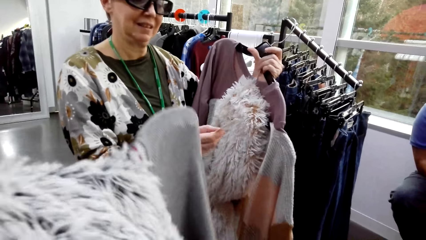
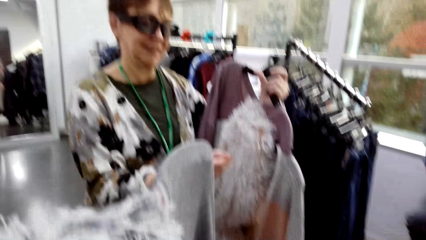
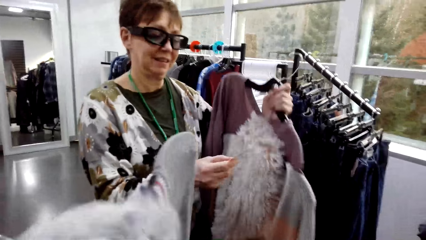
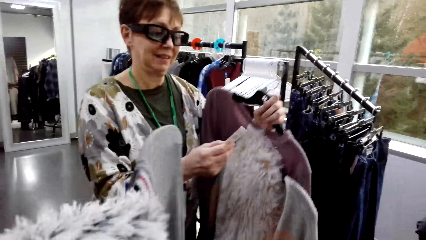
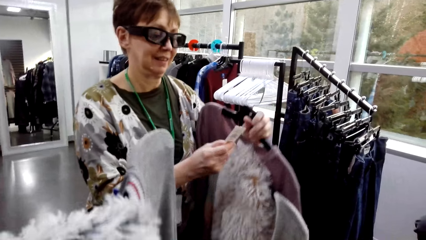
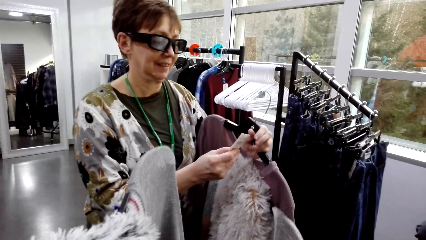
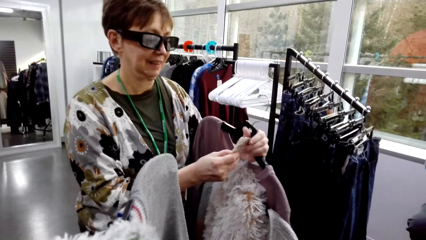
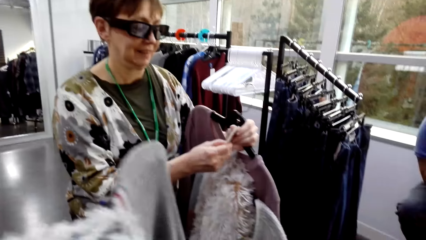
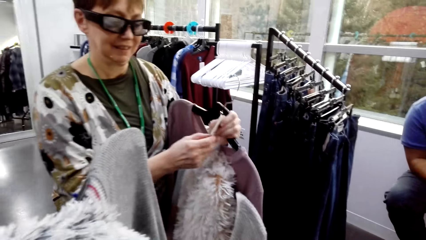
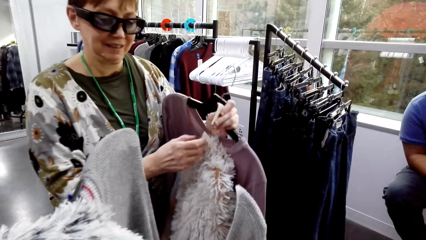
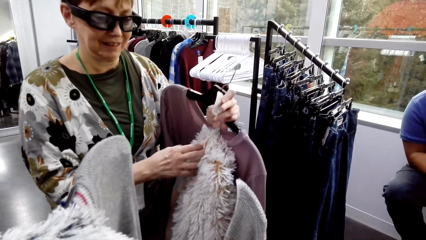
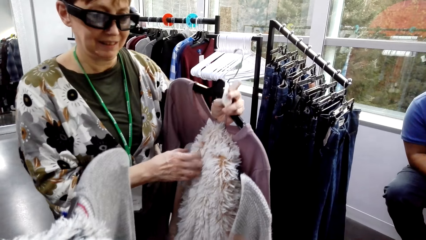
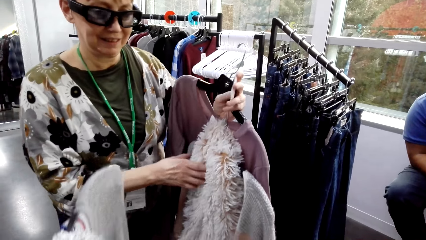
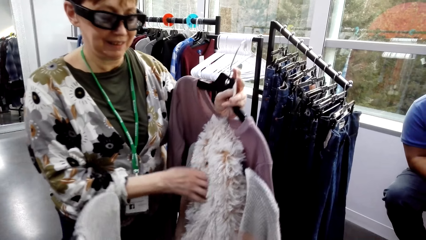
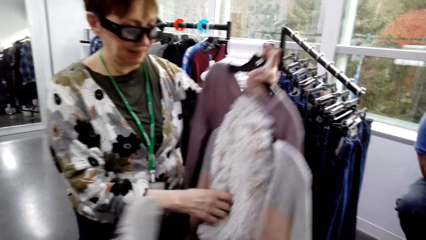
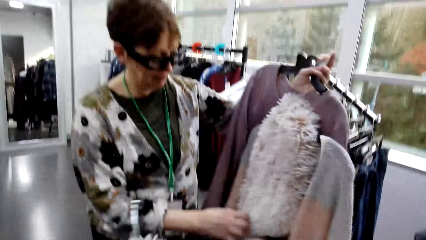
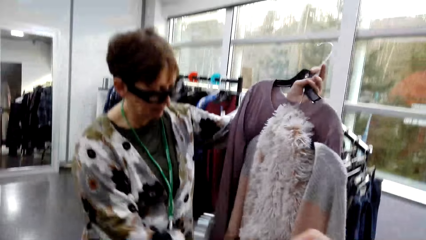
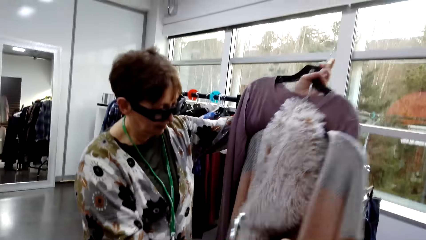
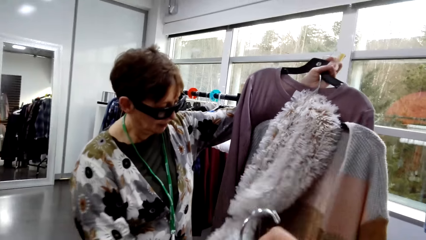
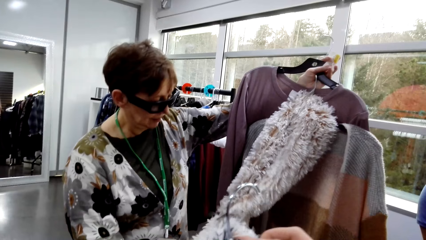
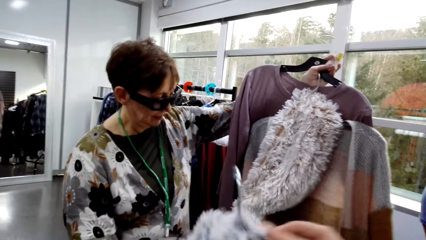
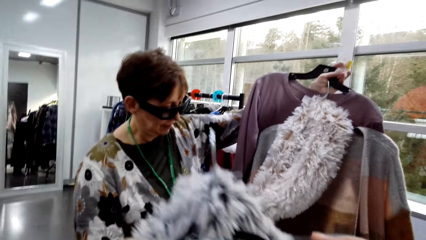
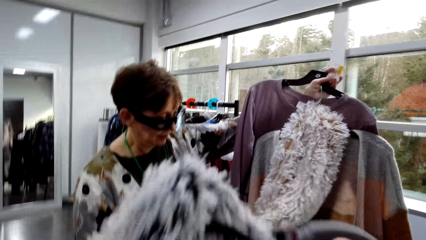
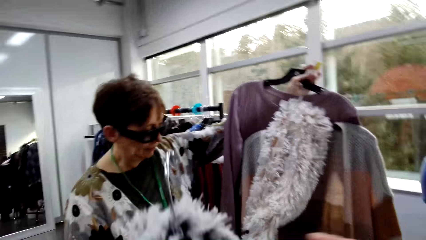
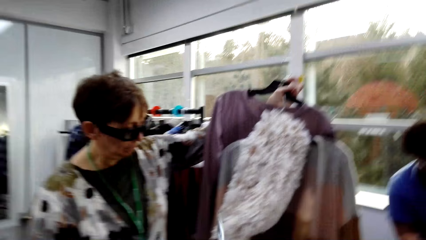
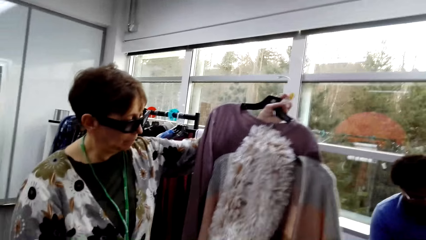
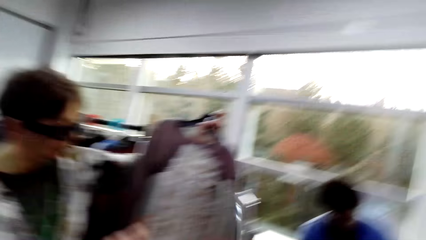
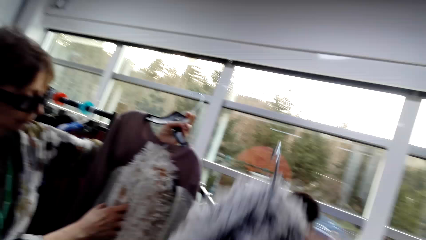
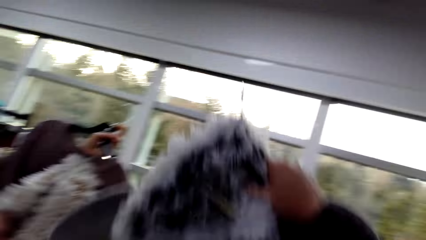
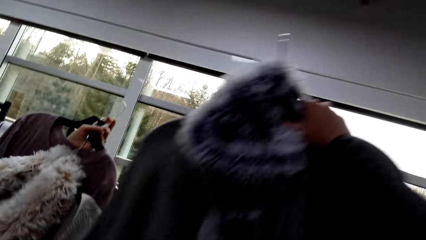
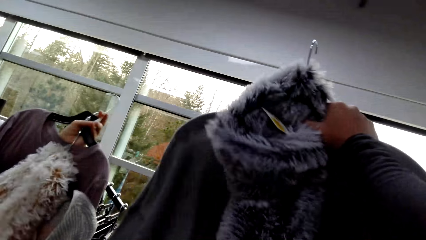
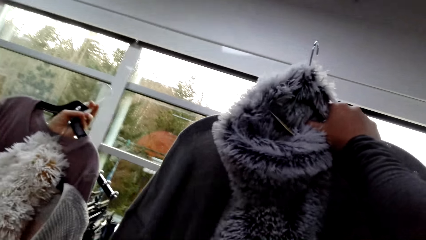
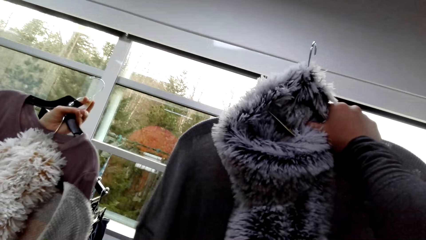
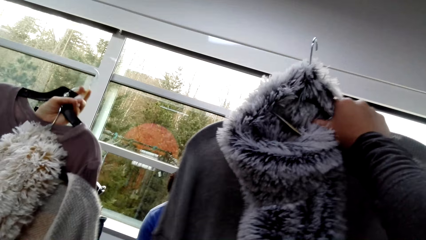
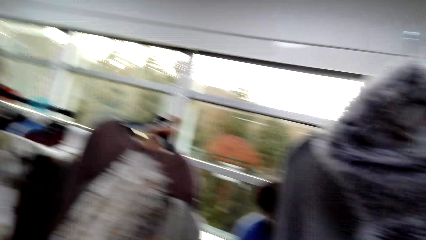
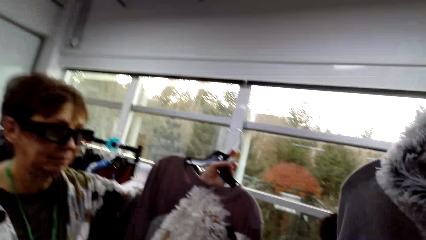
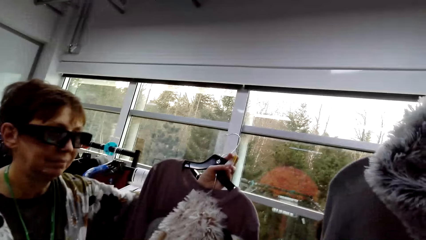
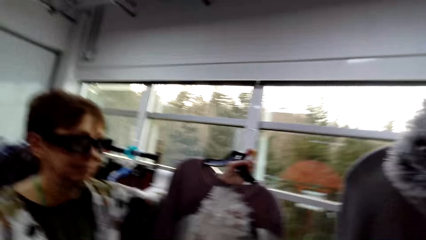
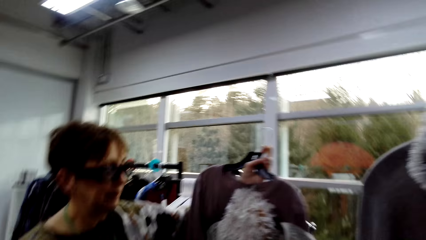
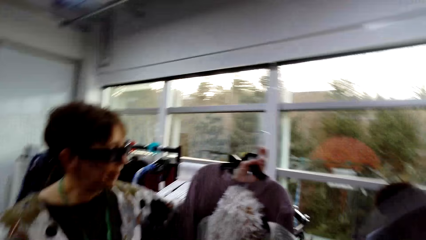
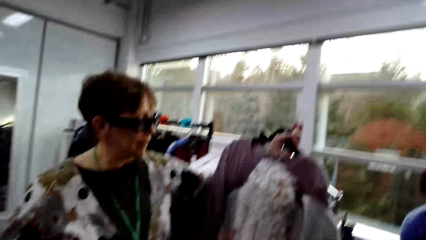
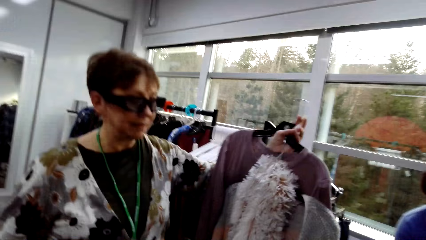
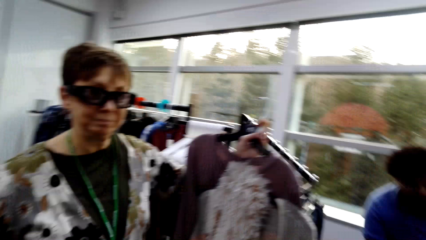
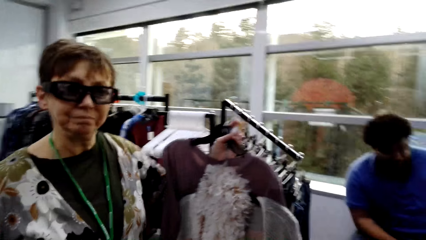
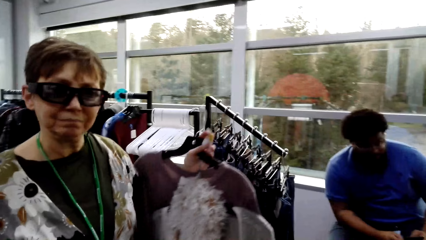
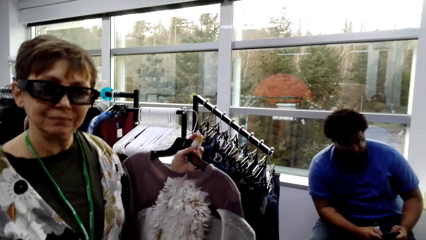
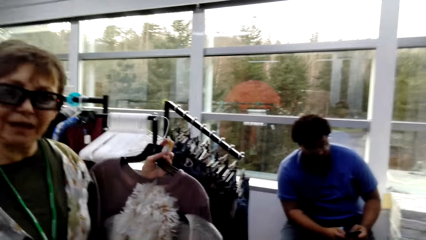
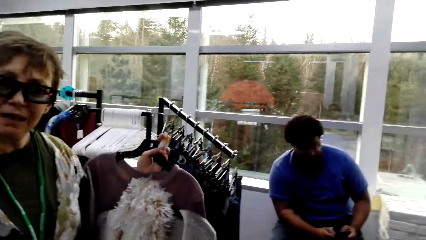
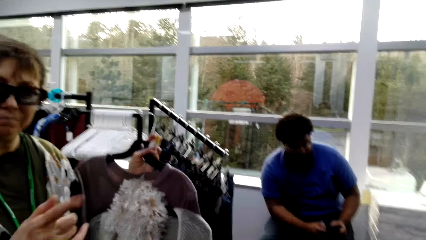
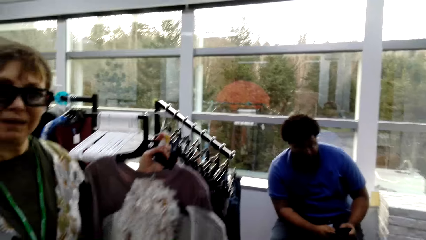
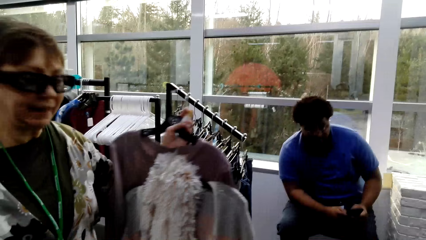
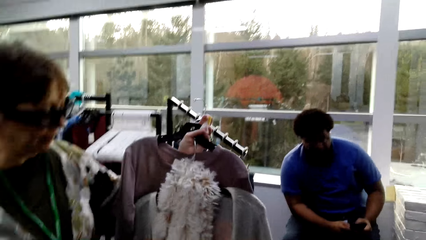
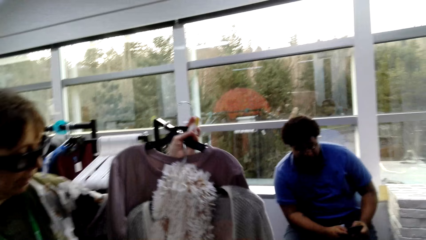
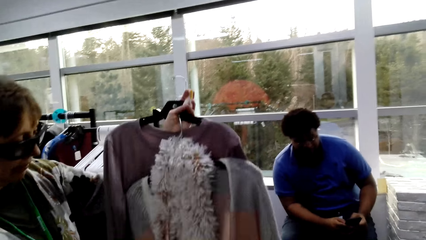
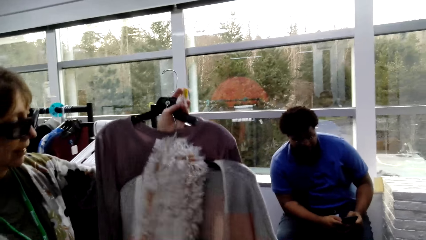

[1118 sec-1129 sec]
A lady holds a tag with the other hand. The lady touches a cloth. The camera wearer lifts a coat. The lady moves a hand and lifts a hand.

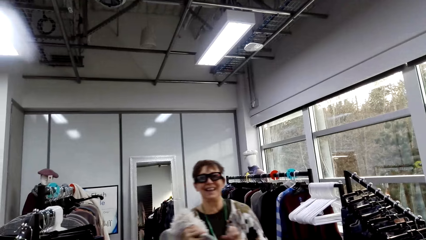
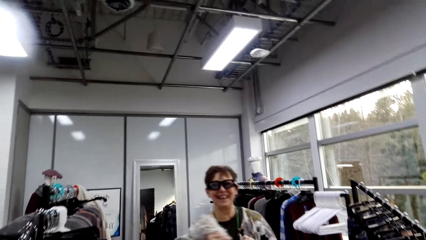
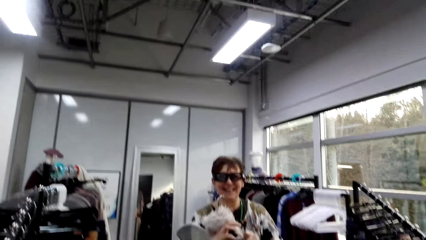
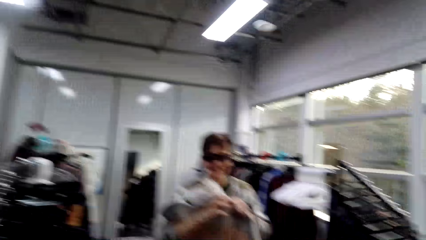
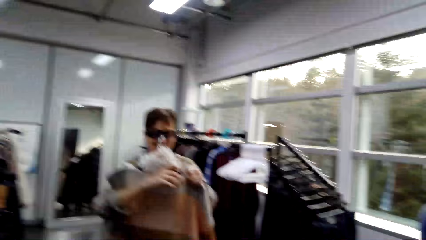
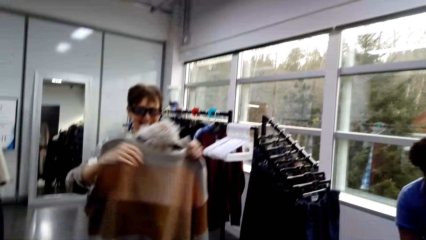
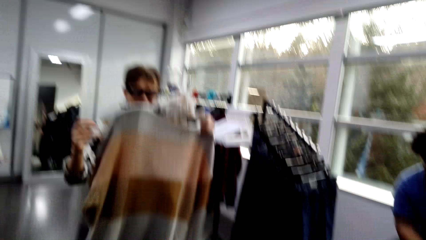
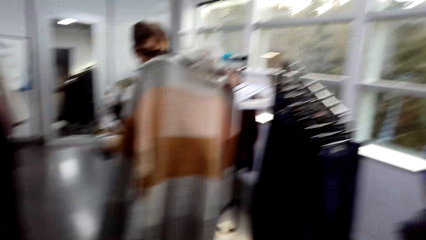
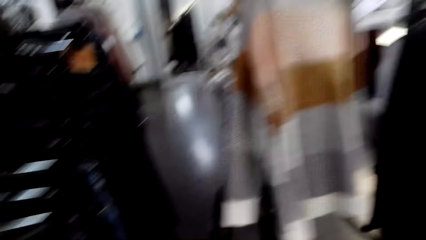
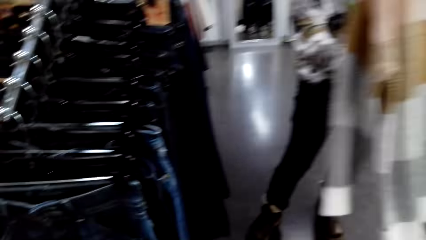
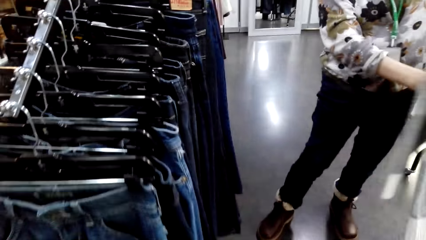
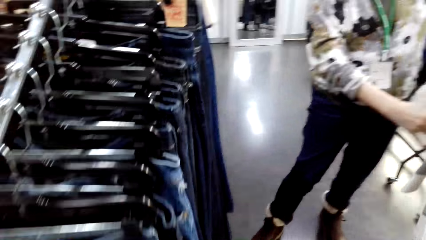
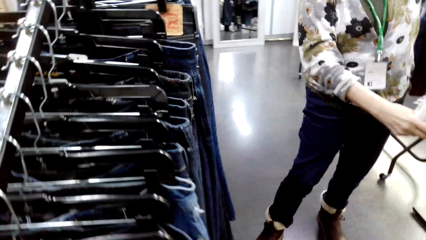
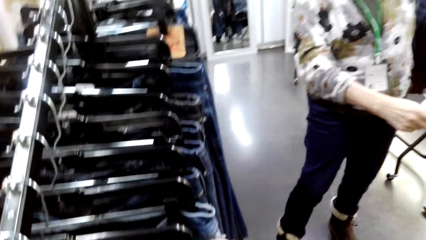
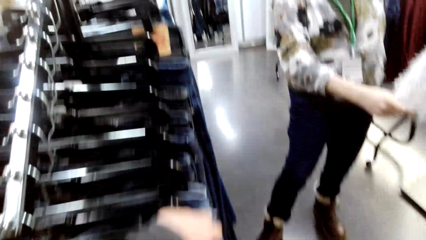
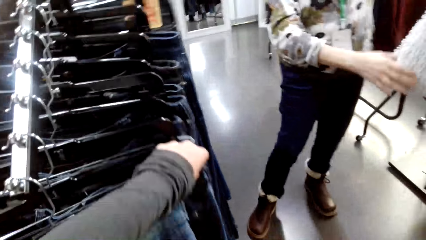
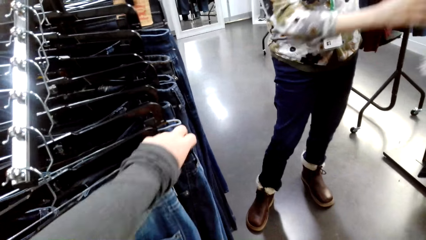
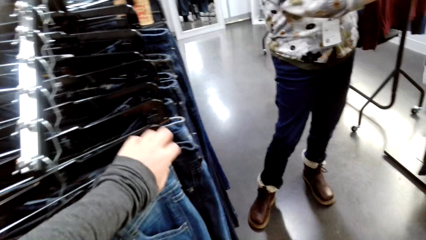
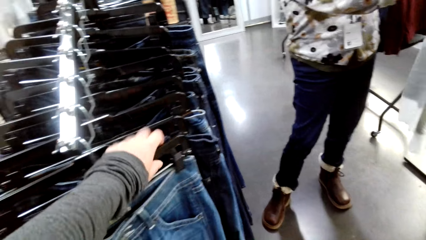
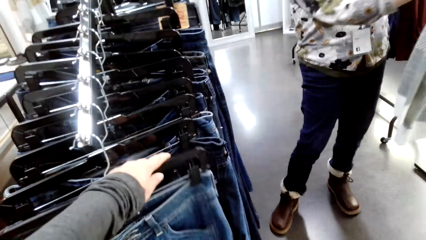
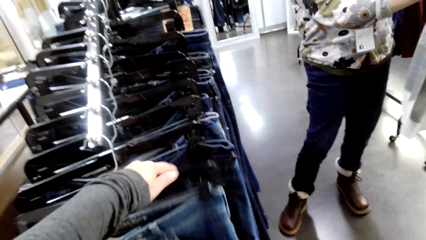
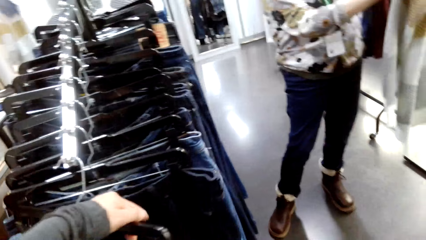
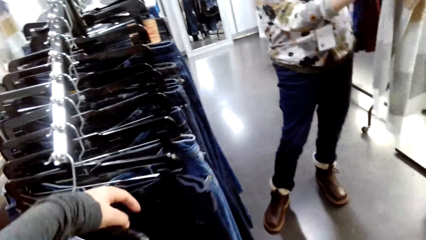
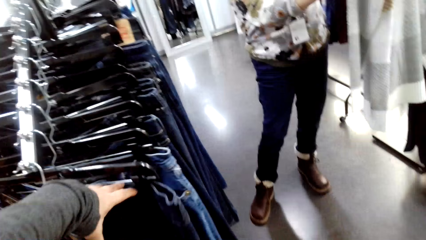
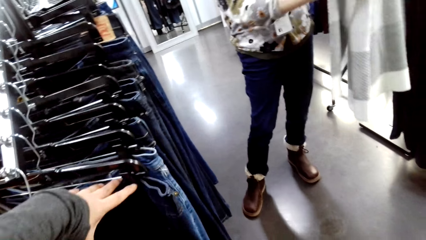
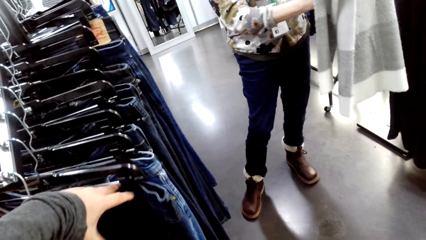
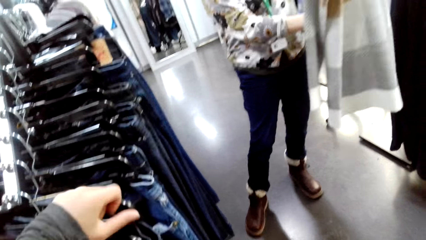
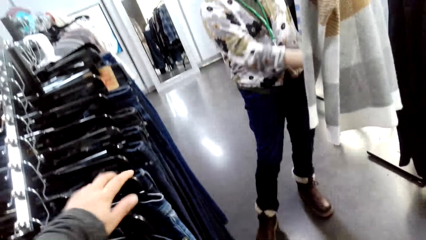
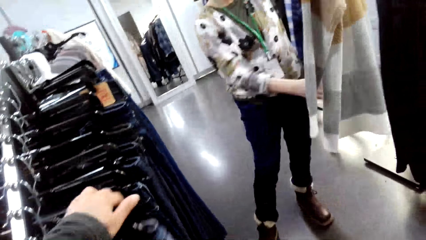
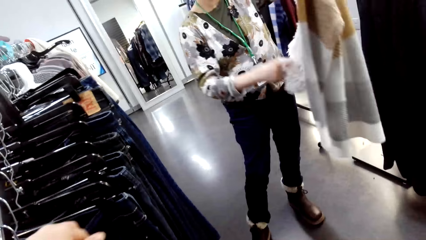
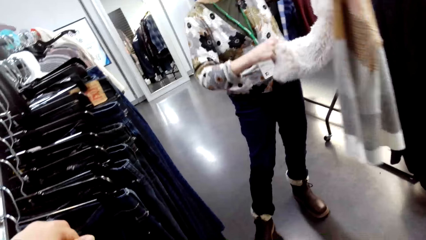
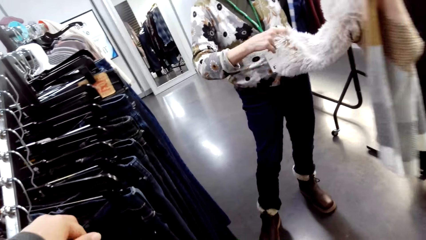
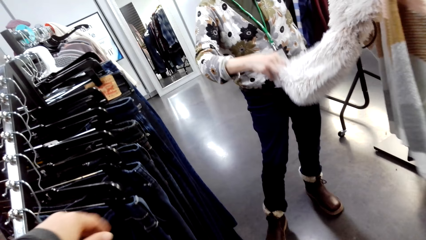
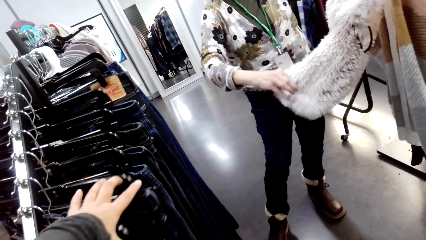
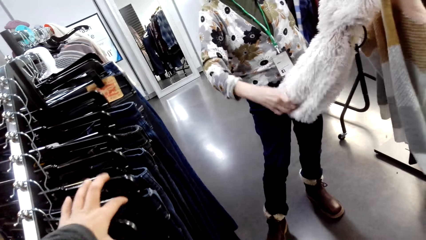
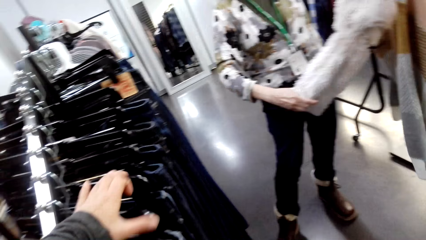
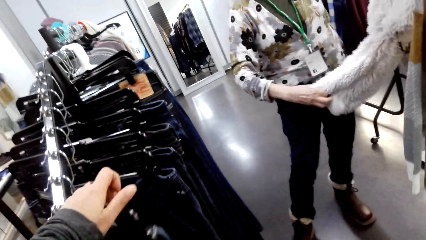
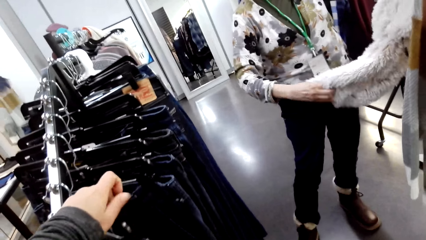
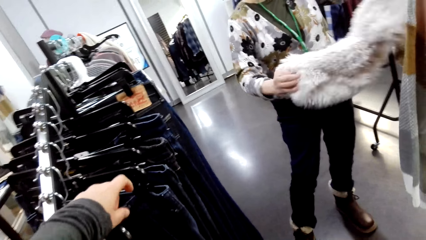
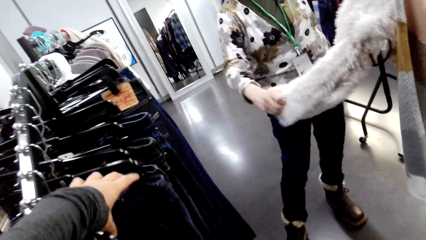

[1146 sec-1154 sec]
A lady lifts apparel, touches the apparel, and touches a scarf. The camera wearer moves apparel. They look at the jeans. They lift a trouser.
